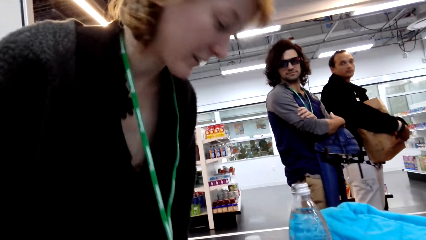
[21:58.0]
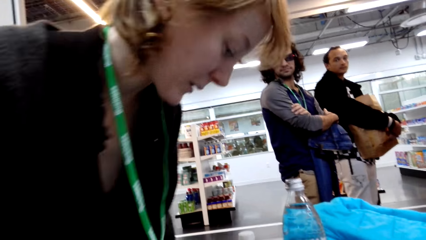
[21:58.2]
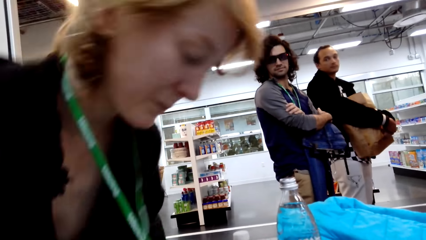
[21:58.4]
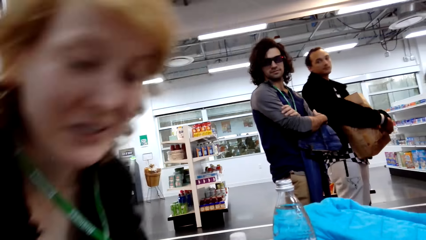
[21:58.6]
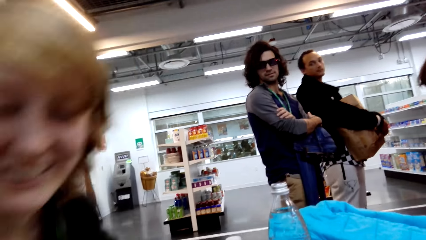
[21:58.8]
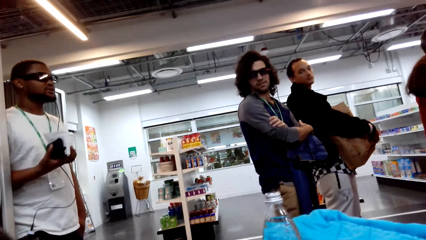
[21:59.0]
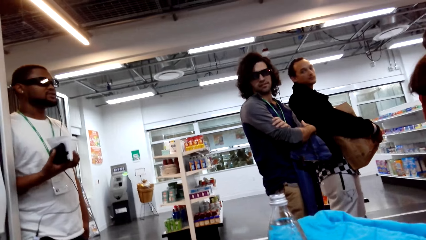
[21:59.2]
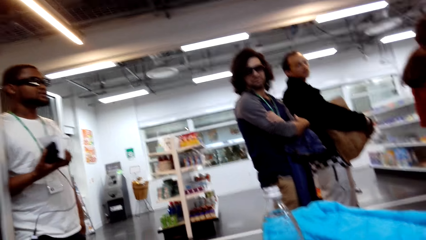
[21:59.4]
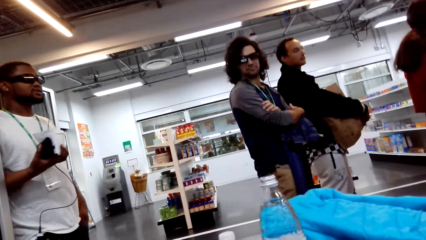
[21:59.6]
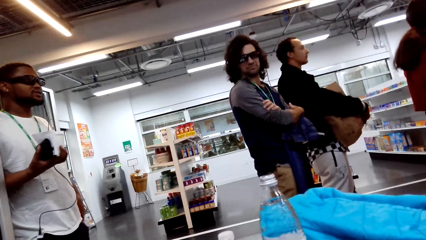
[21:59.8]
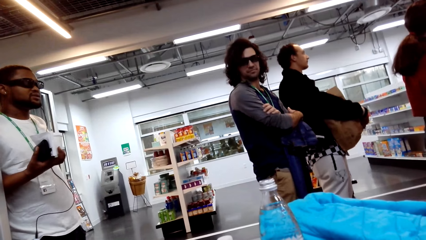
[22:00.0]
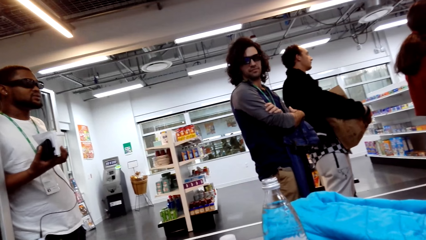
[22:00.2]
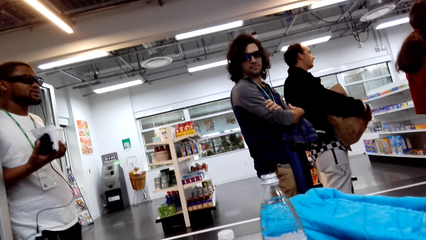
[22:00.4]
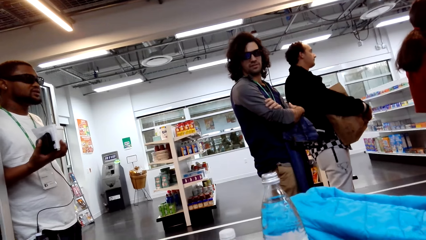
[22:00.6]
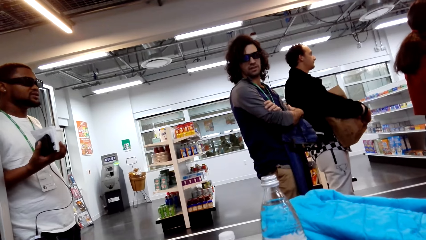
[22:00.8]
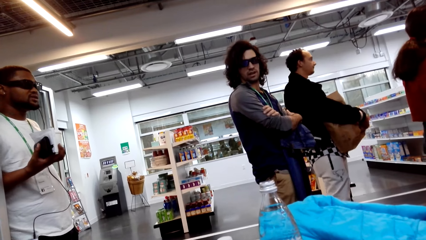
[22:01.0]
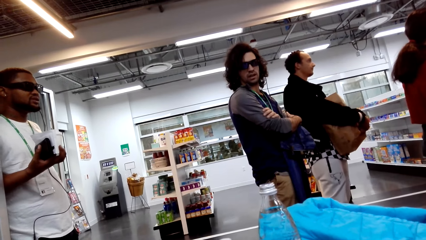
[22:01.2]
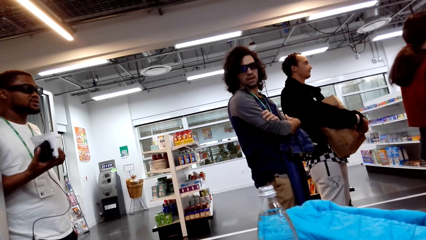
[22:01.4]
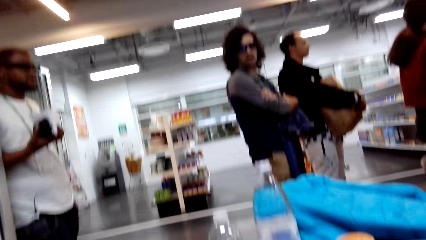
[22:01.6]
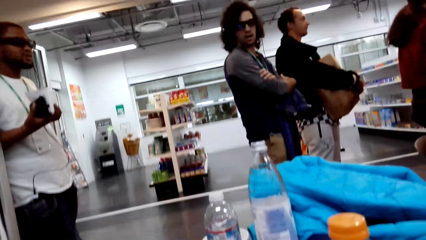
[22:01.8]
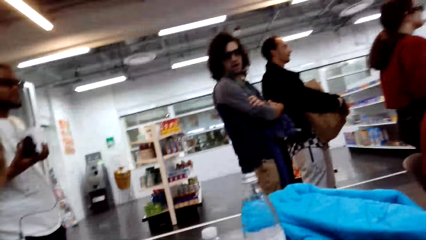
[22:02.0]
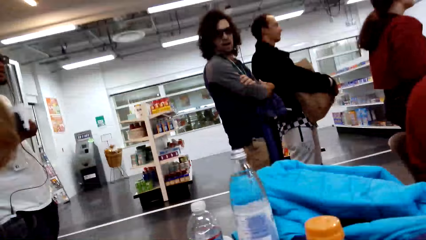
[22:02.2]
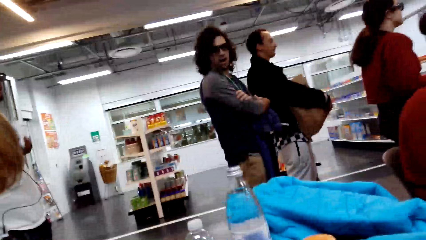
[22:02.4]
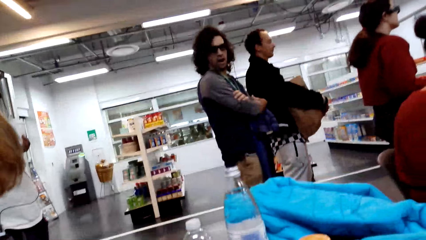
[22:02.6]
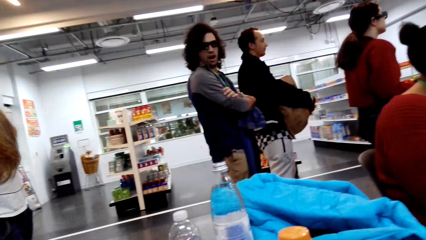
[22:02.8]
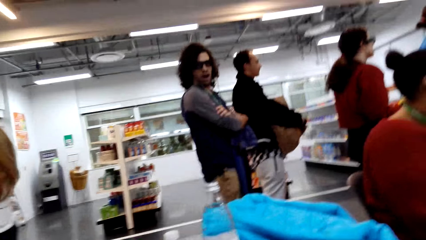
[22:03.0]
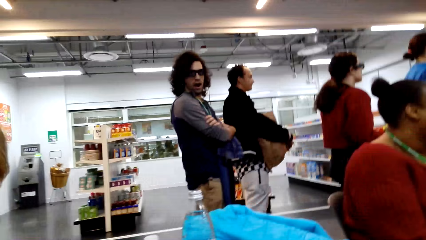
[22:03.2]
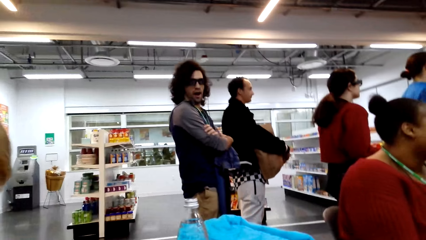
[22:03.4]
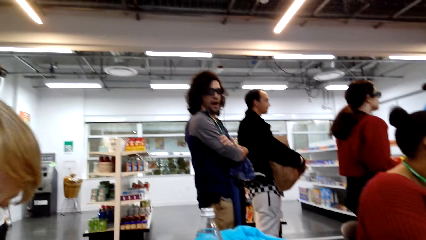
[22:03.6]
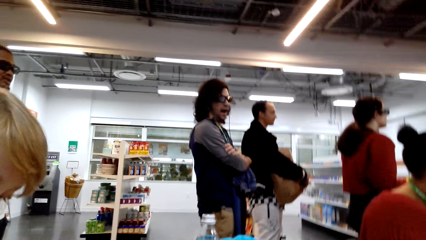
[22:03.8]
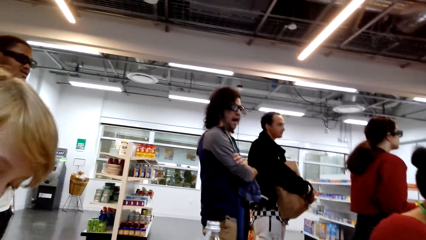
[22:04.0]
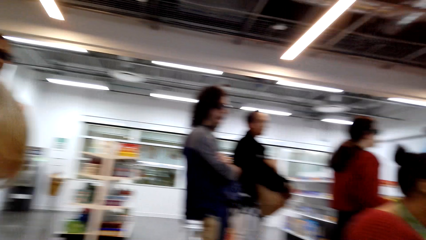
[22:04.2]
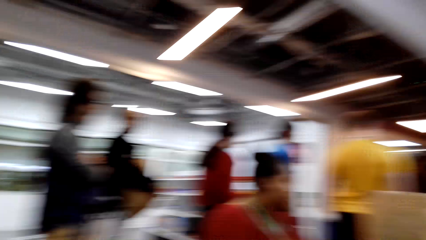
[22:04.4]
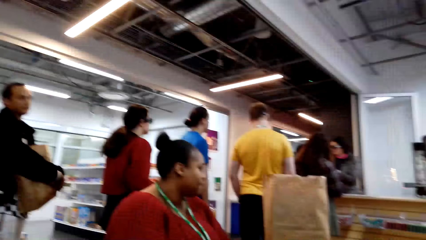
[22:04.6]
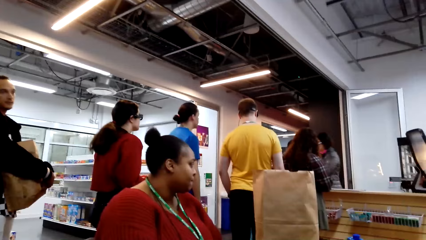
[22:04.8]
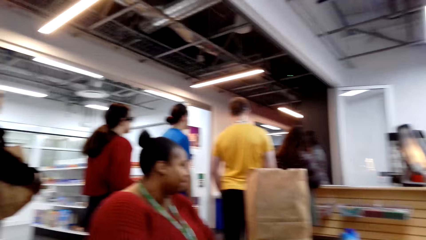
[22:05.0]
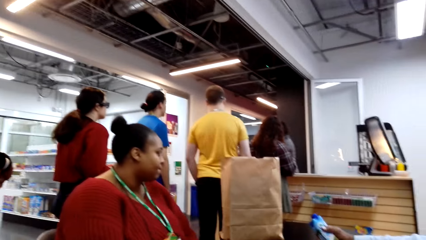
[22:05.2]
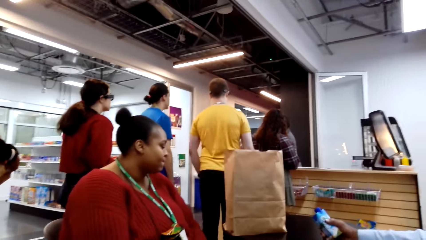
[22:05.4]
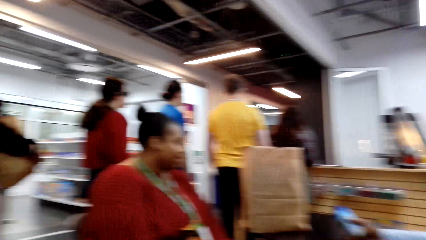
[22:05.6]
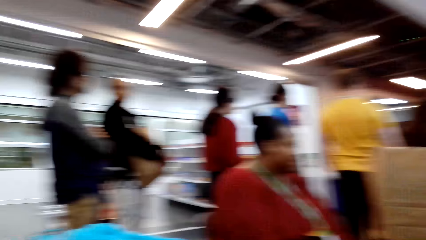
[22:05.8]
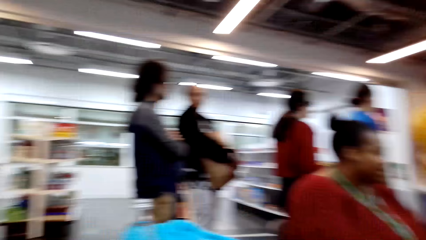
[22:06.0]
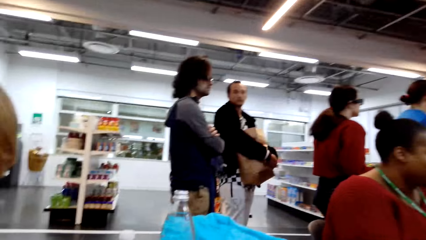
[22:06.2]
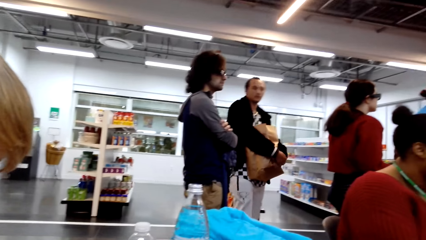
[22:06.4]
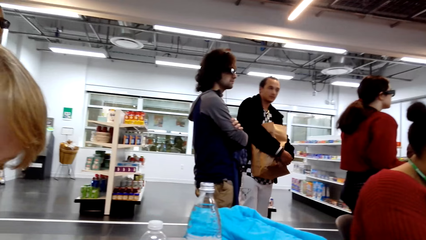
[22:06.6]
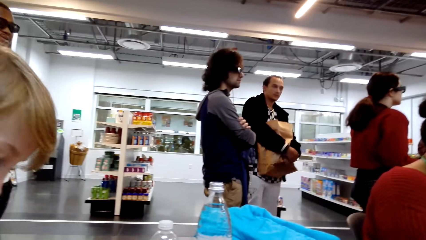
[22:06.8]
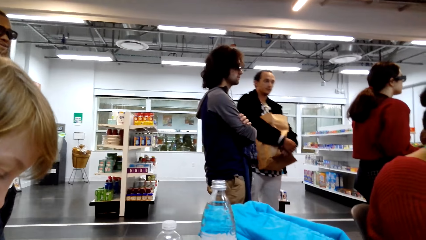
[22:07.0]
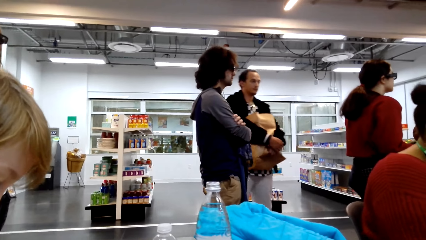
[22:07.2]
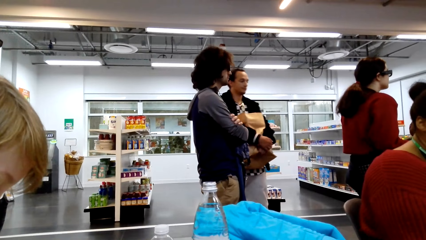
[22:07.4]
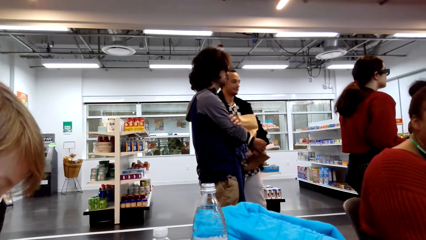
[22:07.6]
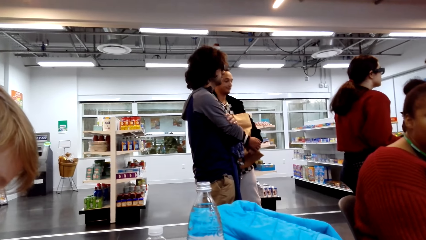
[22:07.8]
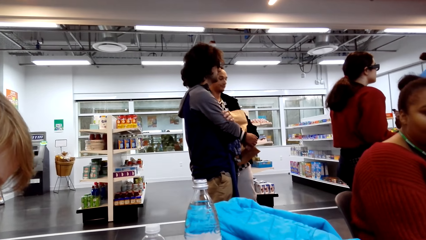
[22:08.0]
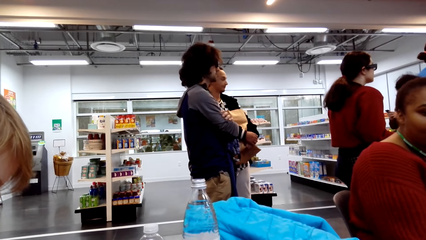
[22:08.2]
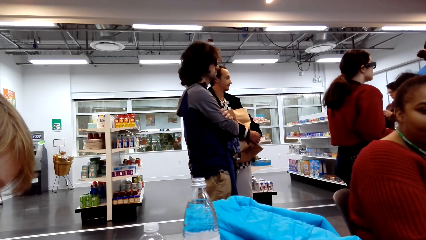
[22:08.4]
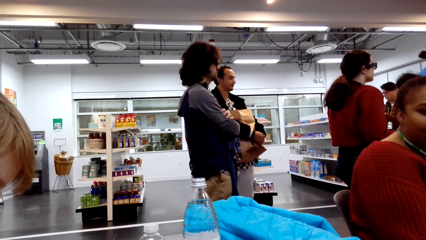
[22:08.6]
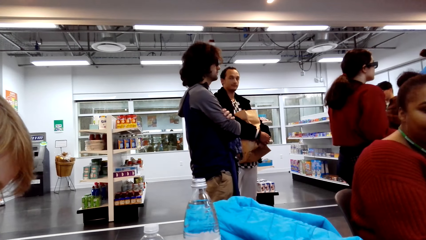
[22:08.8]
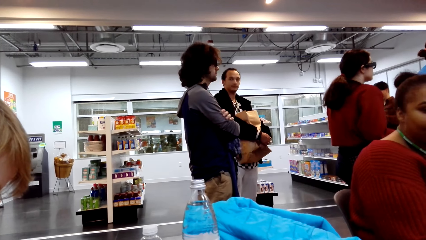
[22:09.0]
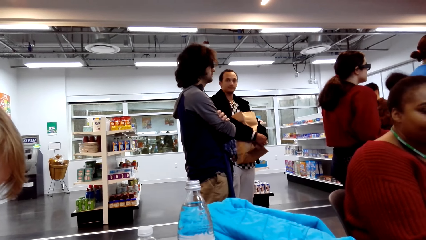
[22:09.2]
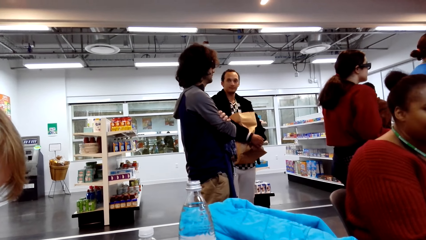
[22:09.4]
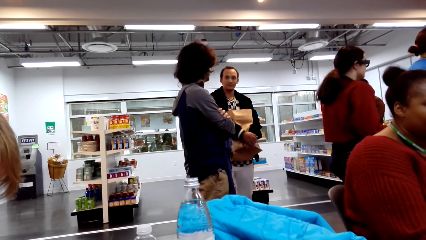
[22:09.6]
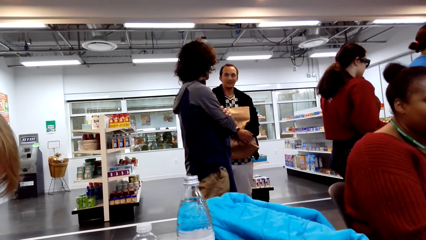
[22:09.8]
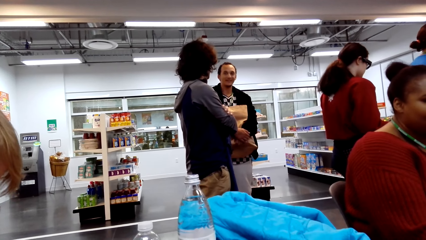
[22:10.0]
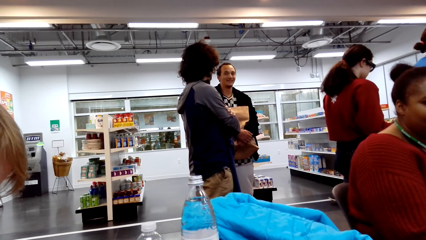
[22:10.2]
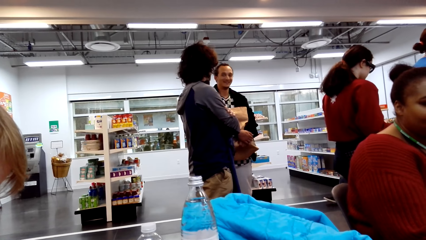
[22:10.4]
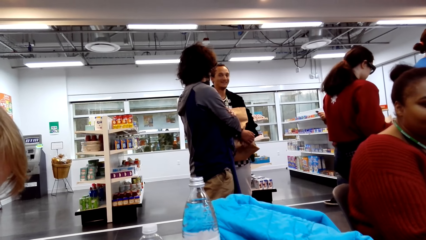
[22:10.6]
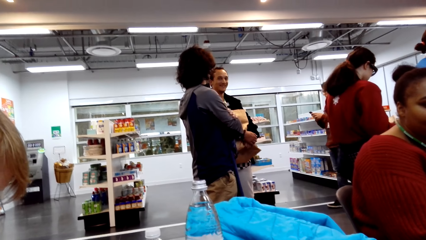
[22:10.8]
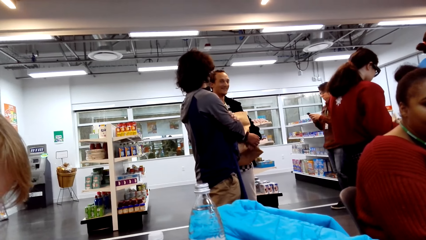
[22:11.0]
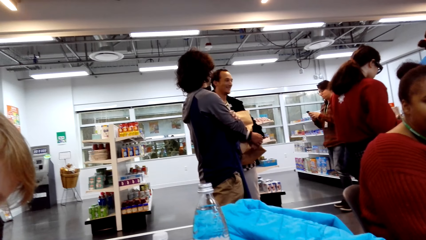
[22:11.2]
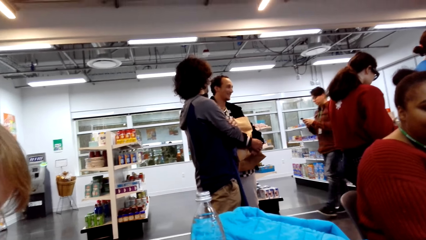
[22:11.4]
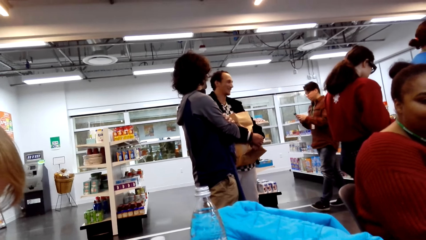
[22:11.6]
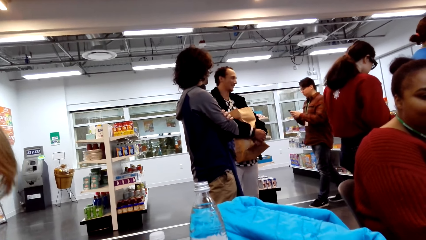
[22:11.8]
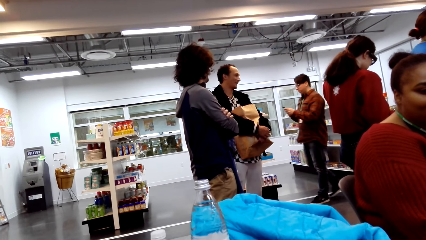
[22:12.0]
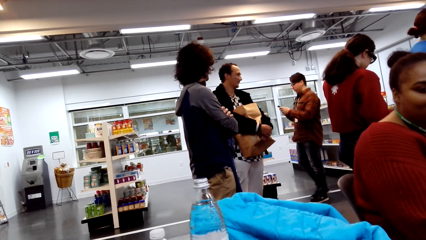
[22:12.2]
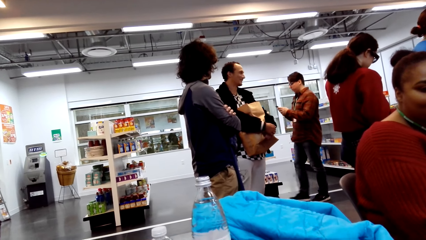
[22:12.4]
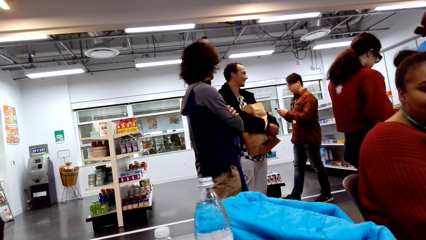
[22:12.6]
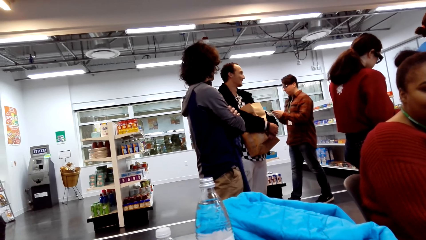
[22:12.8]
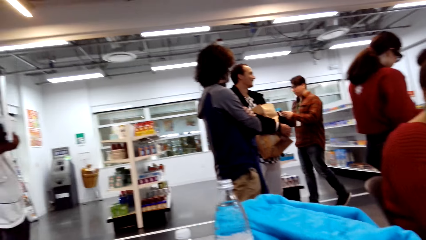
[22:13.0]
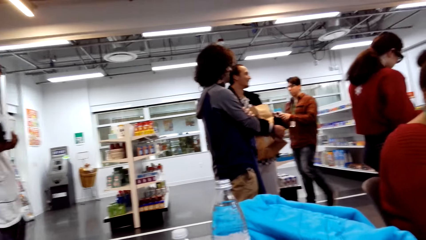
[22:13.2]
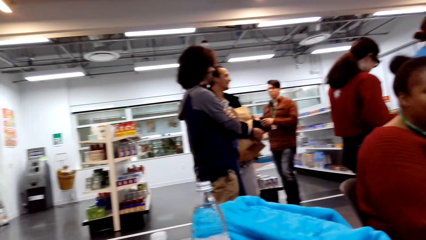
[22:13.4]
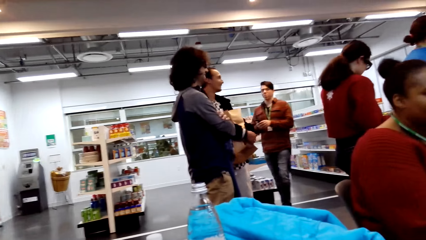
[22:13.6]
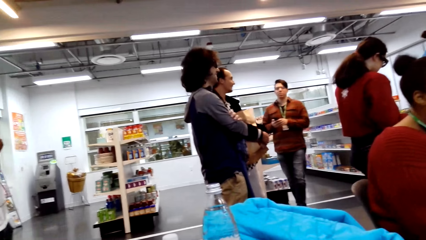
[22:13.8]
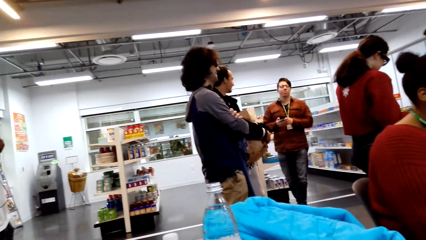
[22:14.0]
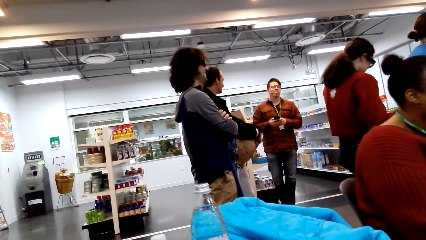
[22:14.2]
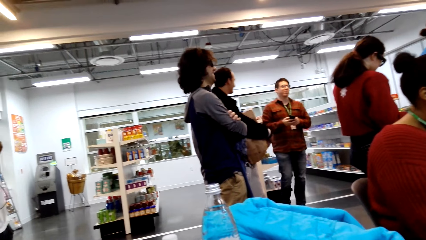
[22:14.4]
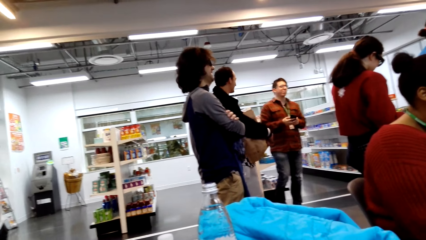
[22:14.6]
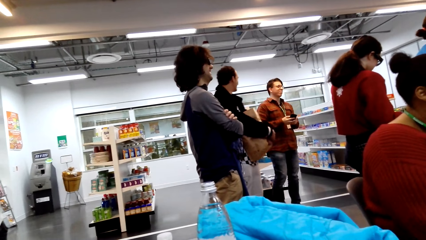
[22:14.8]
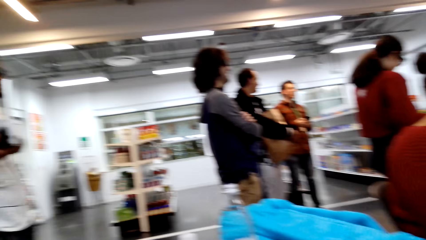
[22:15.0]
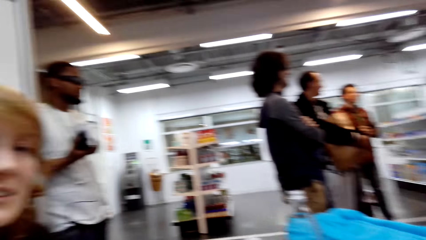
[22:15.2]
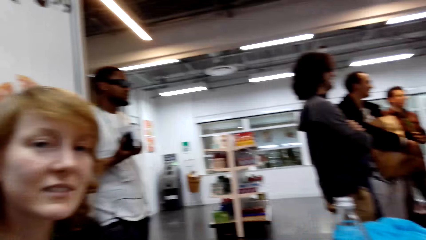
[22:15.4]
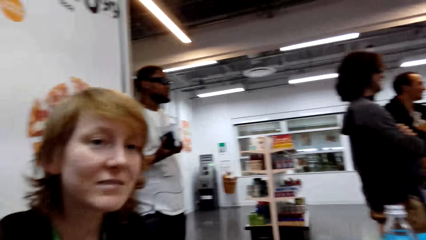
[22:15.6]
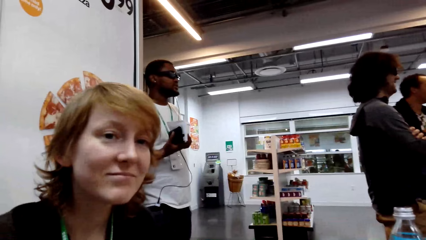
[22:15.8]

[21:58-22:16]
A woman sits down. The camera wearer looks around. Another person walks around.
